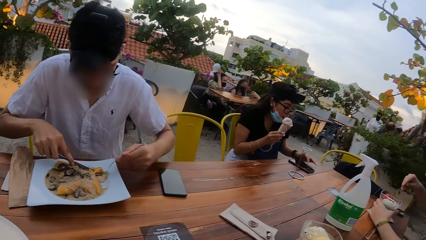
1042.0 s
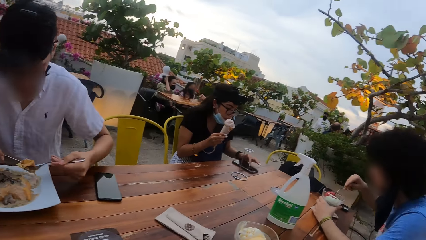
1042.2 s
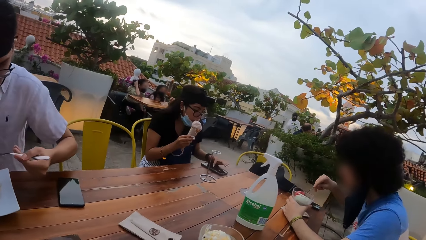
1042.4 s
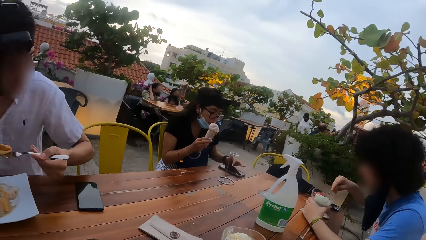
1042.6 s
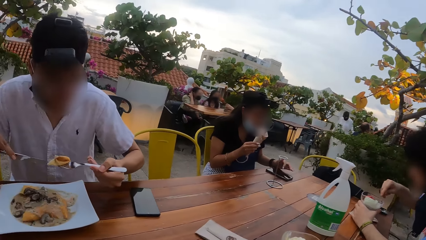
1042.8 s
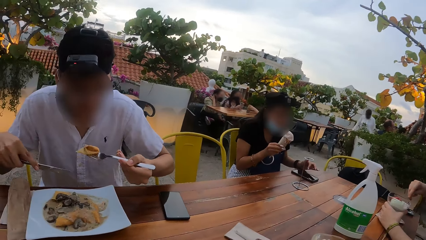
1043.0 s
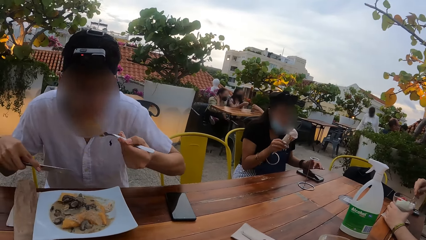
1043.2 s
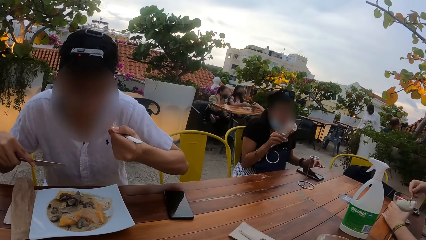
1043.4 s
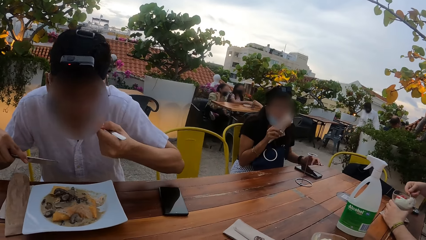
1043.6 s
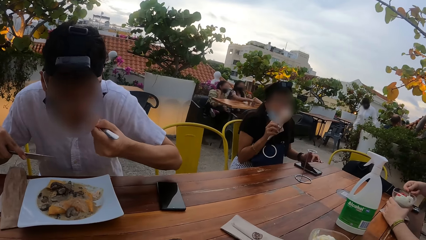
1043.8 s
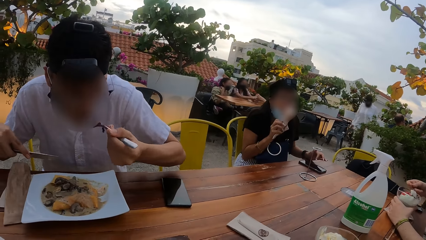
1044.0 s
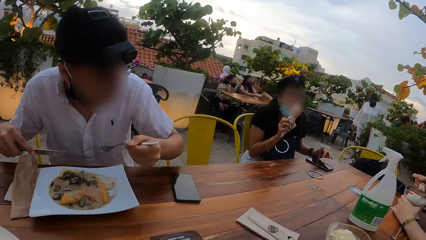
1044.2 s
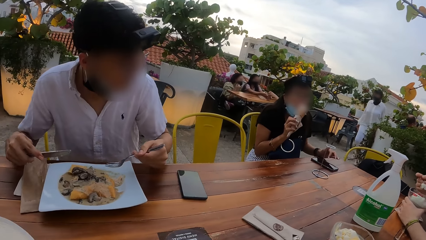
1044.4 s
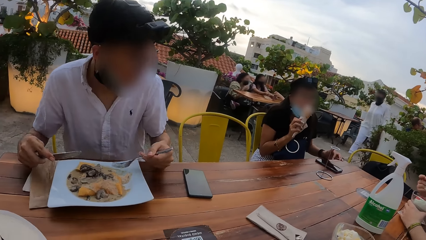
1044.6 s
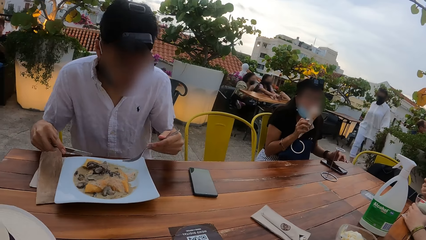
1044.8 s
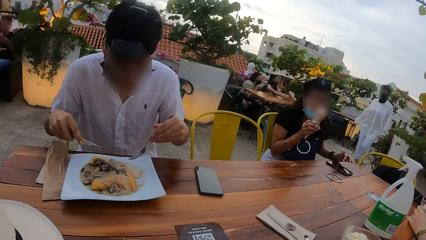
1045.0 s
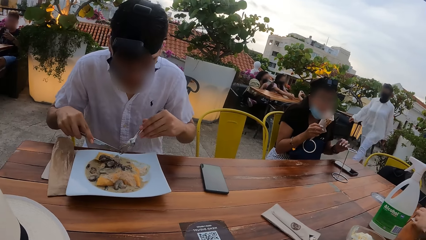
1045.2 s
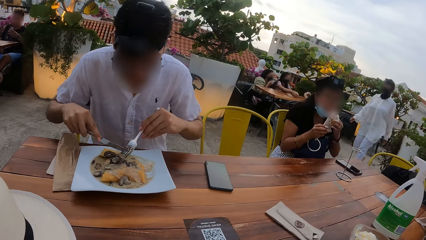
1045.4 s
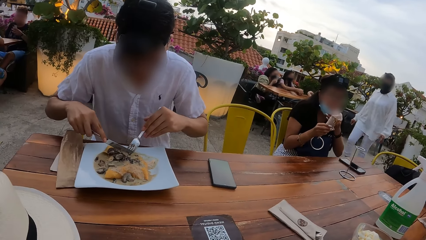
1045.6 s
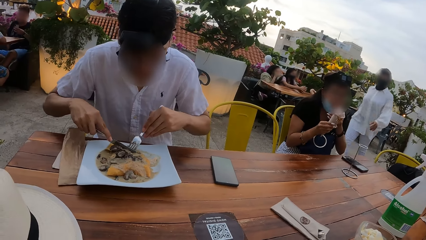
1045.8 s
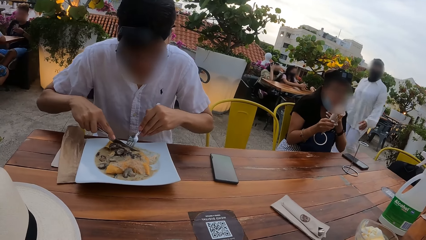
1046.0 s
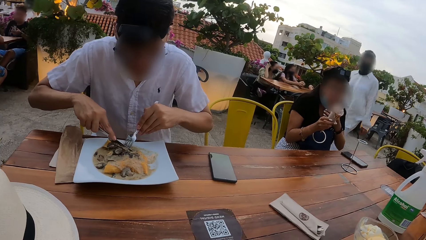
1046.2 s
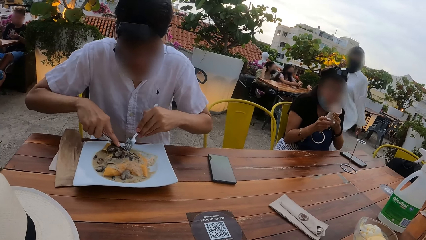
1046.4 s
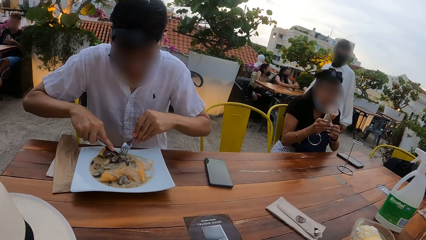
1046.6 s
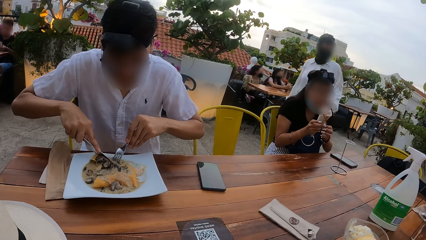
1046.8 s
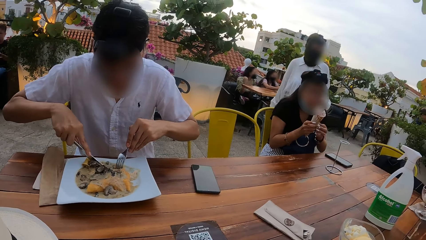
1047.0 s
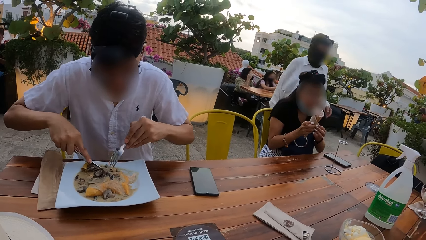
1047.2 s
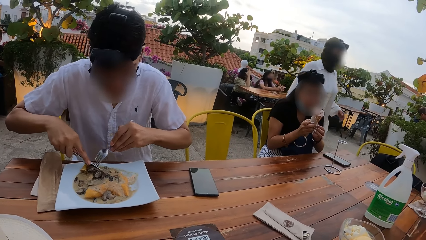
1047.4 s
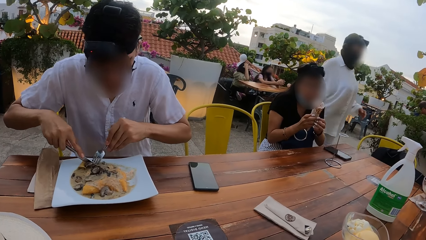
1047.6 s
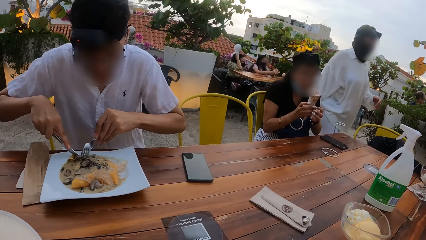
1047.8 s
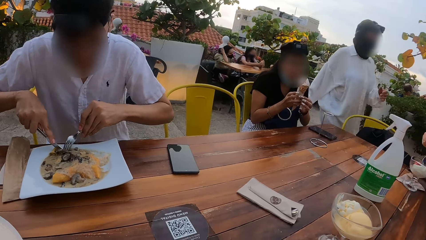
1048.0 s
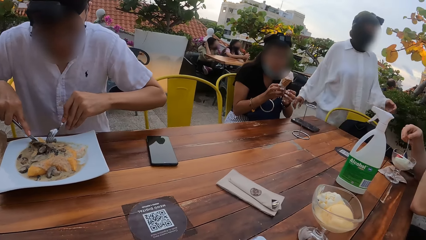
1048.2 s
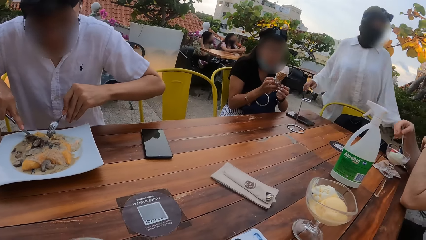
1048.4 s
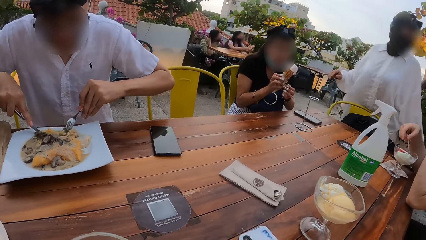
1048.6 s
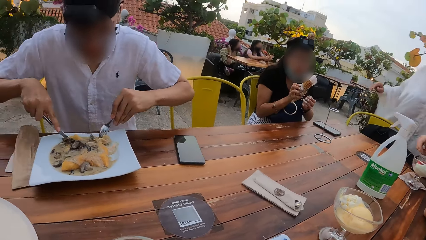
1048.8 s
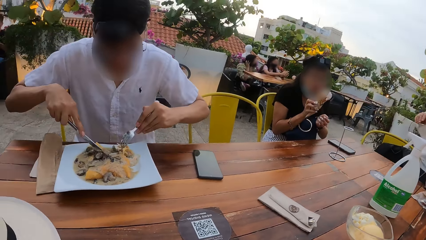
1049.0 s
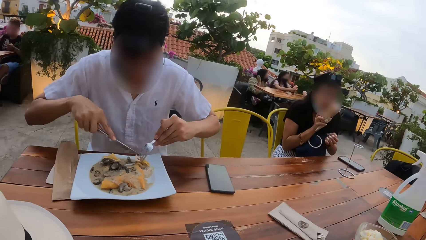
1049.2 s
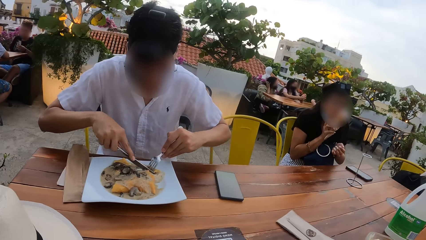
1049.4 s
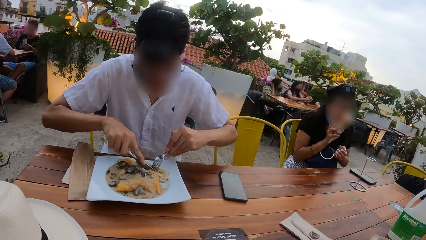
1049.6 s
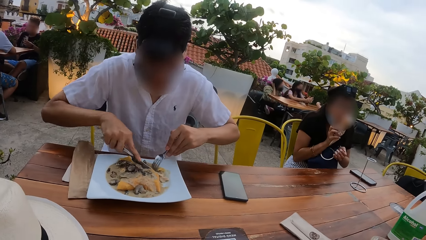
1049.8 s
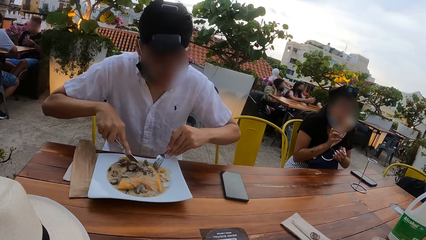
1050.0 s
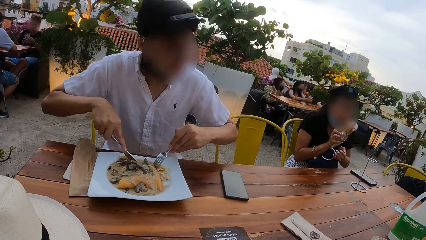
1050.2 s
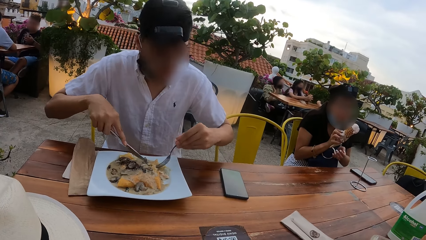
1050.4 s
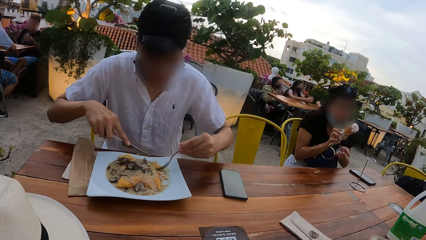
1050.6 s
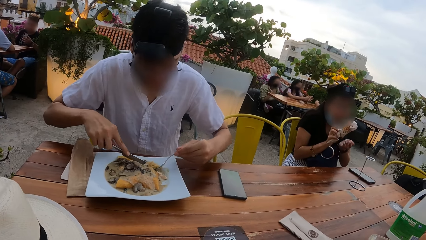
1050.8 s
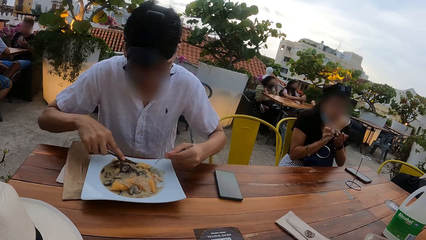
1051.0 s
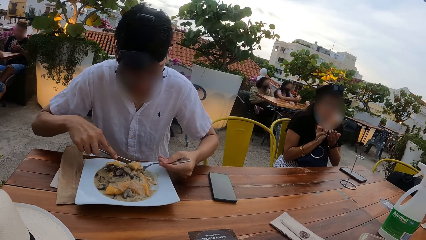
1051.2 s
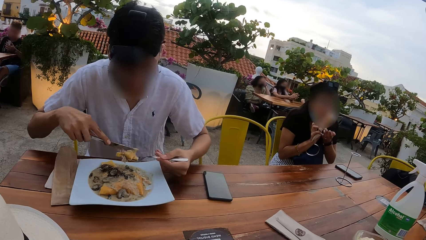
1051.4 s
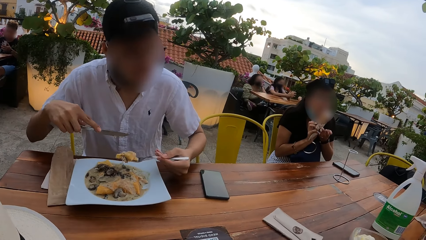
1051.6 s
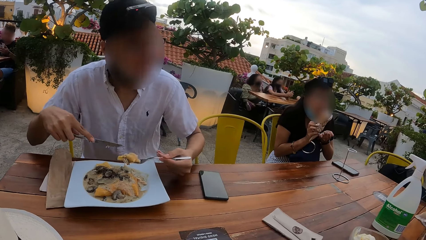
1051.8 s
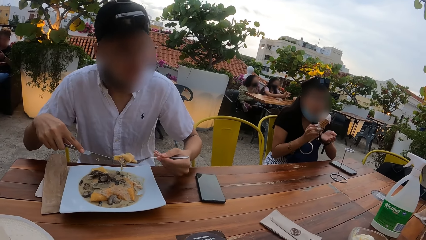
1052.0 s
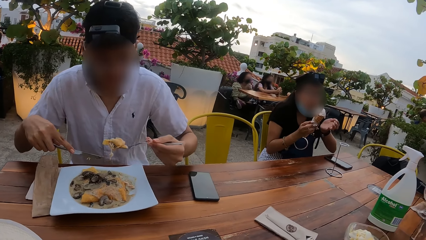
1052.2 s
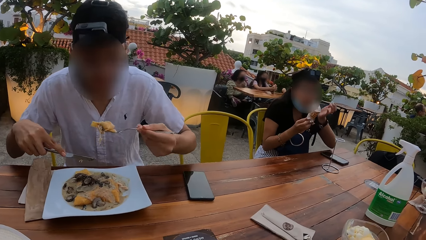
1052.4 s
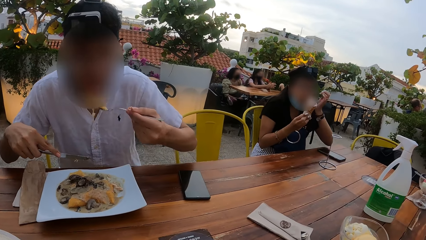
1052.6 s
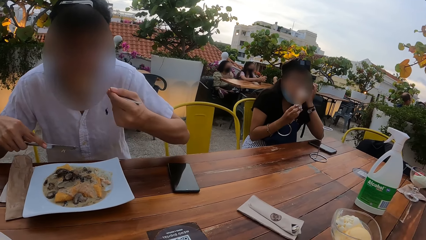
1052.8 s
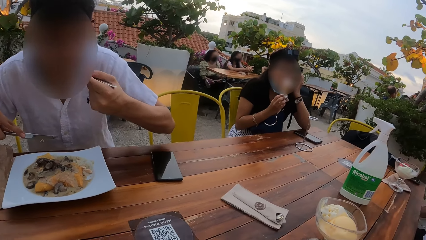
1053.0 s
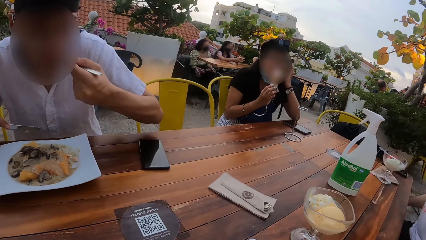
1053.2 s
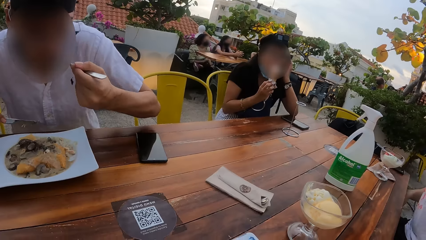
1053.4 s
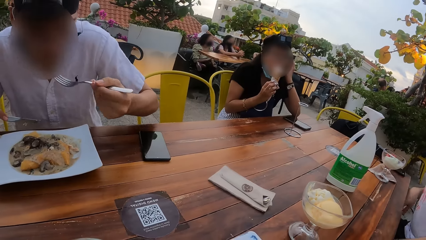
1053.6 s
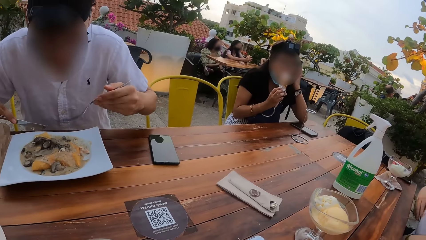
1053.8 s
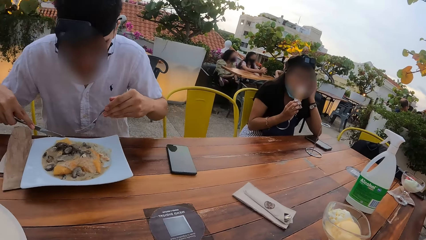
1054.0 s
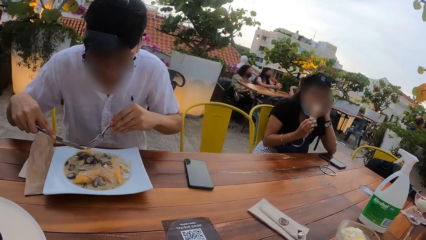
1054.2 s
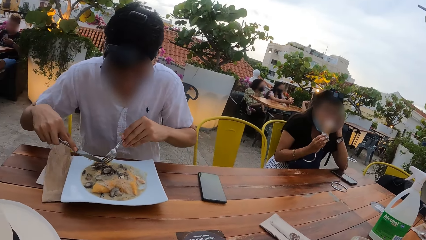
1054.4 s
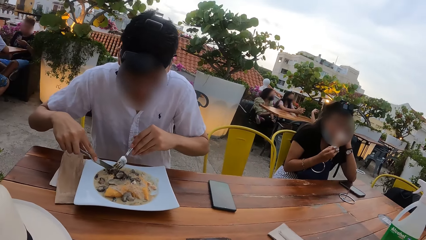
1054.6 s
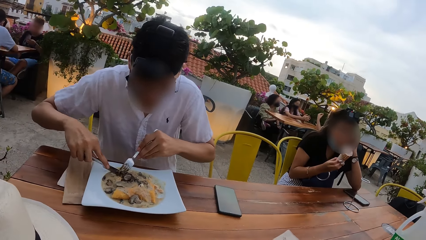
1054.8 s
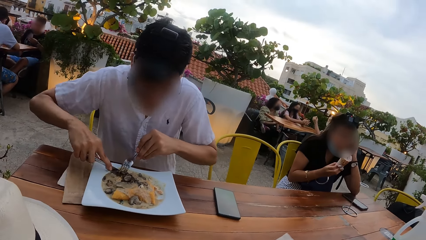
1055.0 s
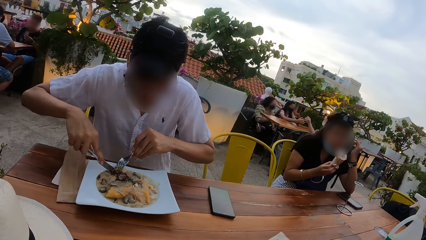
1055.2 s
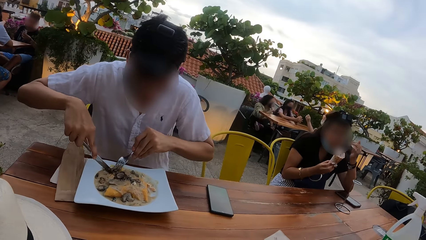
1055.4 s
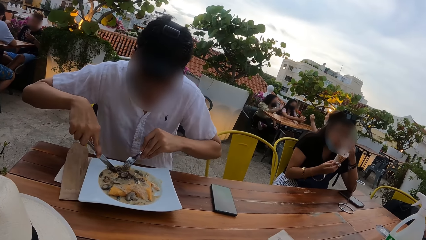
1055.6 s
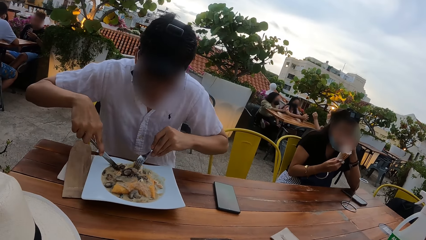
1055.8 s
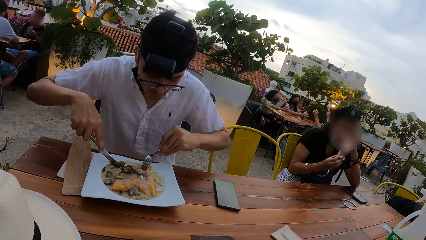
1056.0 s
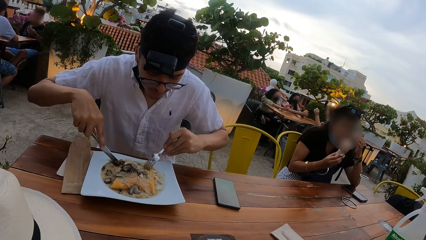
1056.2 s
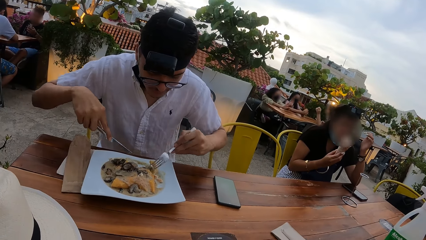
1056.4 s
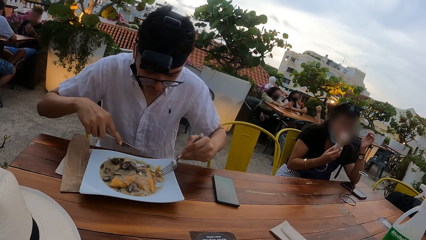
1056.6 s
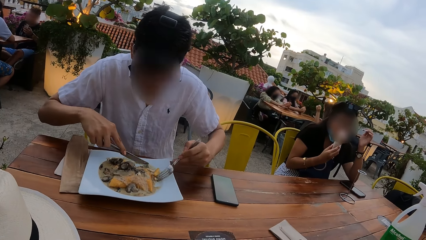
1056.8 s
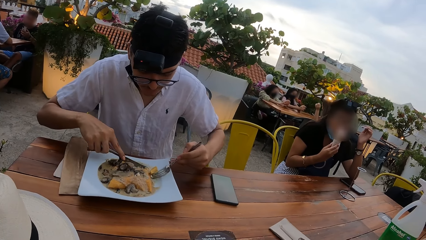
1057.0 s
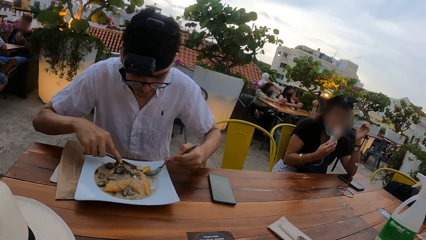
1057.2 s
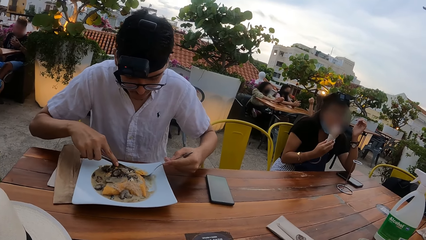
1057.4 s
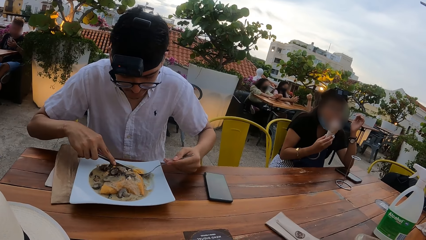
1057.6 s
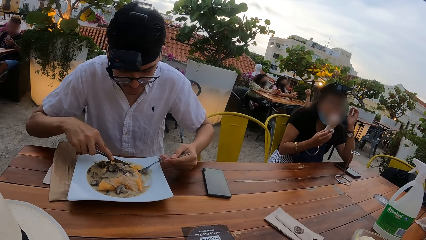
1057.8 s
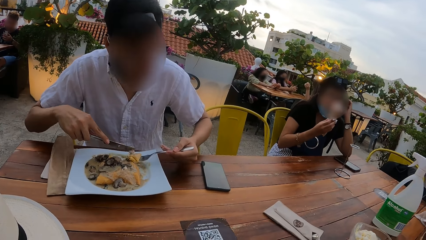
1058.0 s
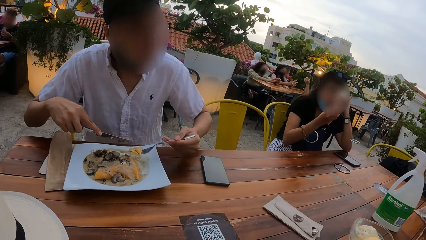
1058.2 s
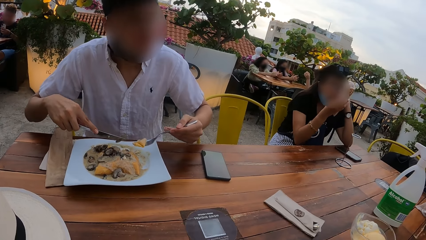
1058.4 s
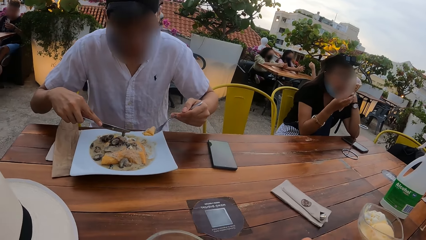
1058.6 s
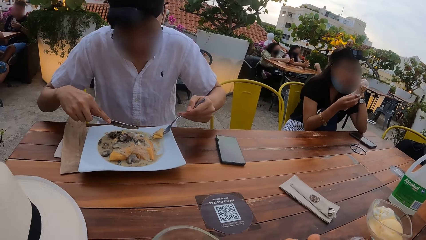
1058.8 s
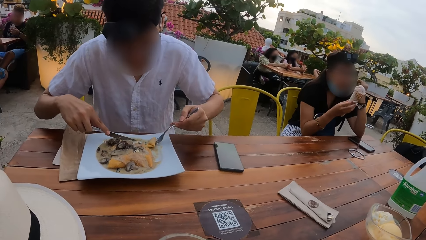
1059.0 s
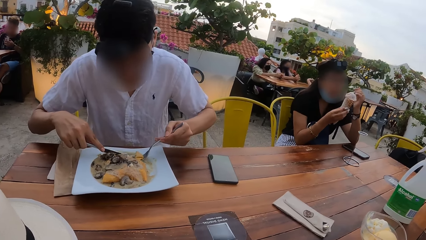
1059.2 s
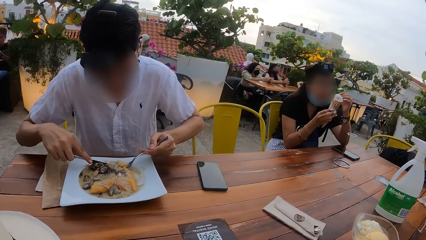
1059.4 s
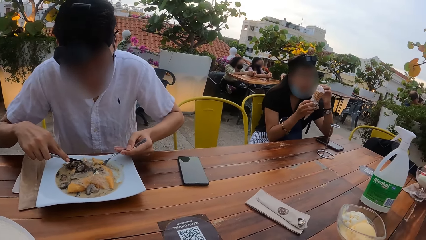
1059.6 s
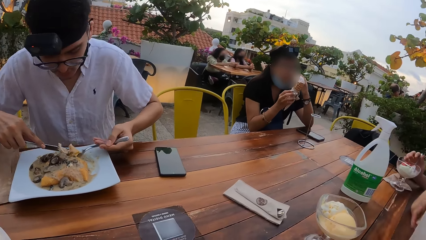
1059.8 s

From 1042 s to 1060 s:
A woman walks into the restaurant. A man scoops moo shu from the plate of moo shu on the table with the fork in his left hand. Another man scoops ice cream from the cup of ice cream on the table with the spoon in his right hand. The first man puts the moo shu on the fork in his mouth with his left hand. Another woman licks the ice cream in her right hand with her tongue. The camera wearer looks around. The other man puts the spoon of ice cream in his mouth with his right hand. The first man holds the moo shu in the plate of moo shu on the table with the fork in his left hand. The other woman adjusts the nose mask on her face with her left hand. The first man cuts the moo shu in the plate of moo shu on the table with the knife in his right hand. The other woman touches the ice cream in her right hand with her left hand. She licks the ice cream in her right hand with her tongue. She touches the ice cream in her right hand with her left hand. The first man scoops moo shu from the plate of moo shu on the table with the fork in his left hand. The other woman touches her hair with her left hand. The first man puts the moo shu on the fork in his mouth with his left hand. He holds the moo shu in the plate of moo shu on the table with the fork in his left hand. He cuts the moo shu in the plate of moo shu on the table with the knife in his right hand. The other woman touches her face with her left hand. The first man scoops moo shu from the plate of moo shu on the table with the fork in his left hand. The other woman touches her hair with her left hand.
